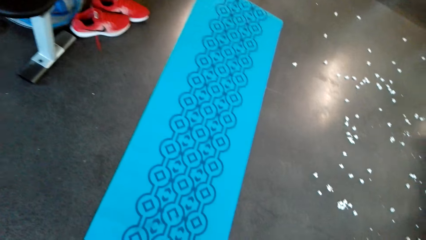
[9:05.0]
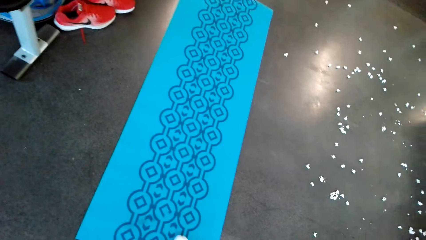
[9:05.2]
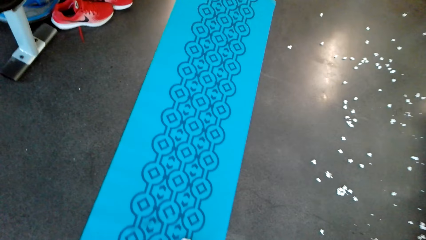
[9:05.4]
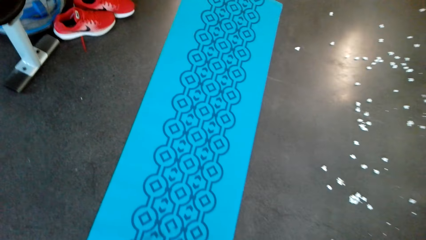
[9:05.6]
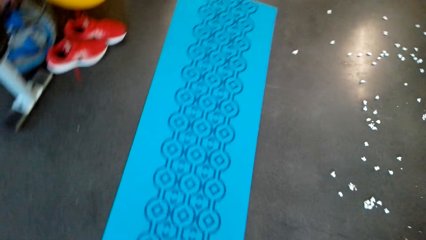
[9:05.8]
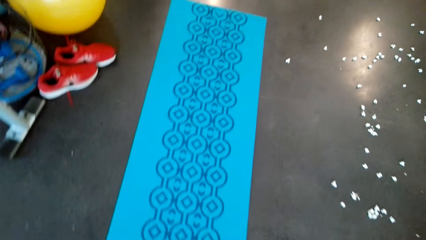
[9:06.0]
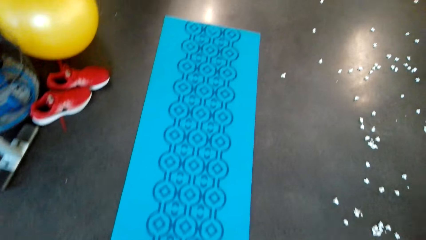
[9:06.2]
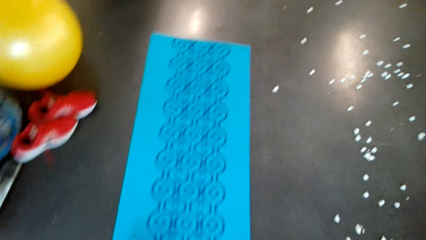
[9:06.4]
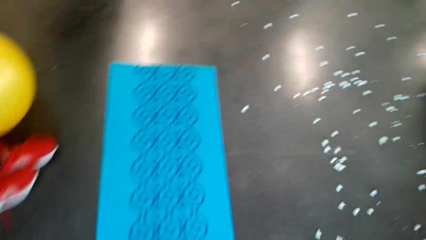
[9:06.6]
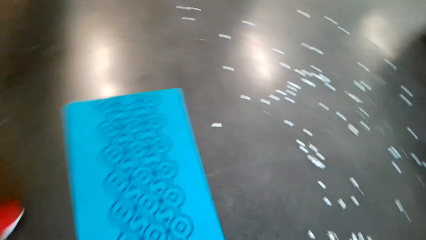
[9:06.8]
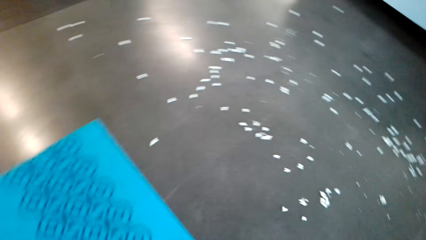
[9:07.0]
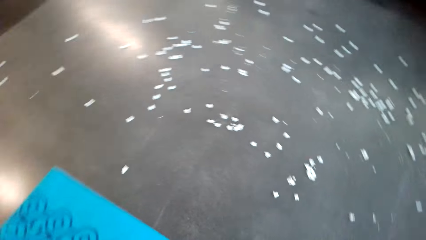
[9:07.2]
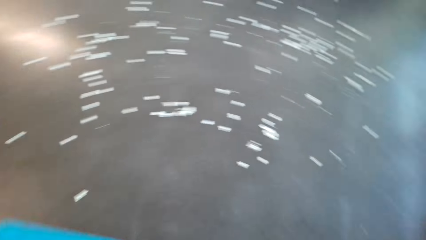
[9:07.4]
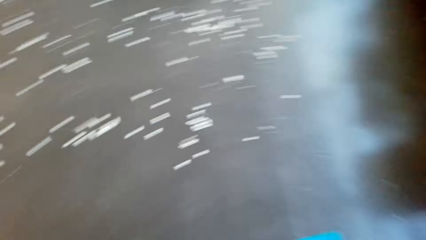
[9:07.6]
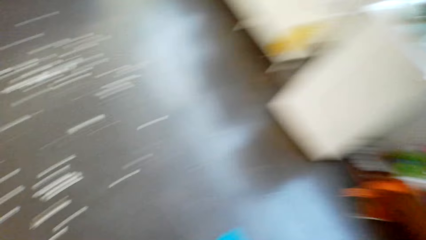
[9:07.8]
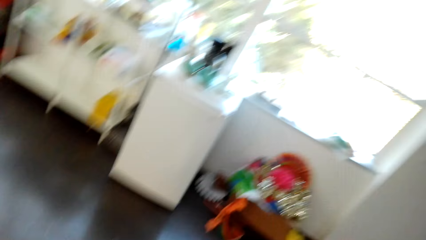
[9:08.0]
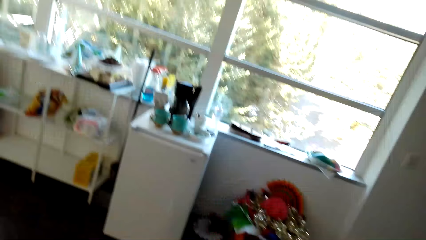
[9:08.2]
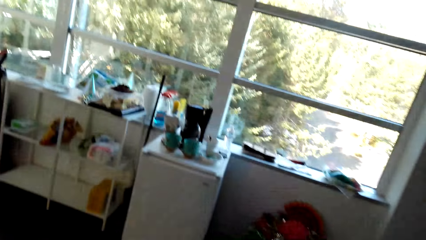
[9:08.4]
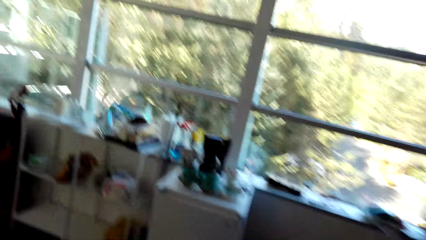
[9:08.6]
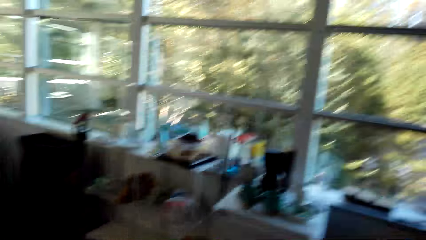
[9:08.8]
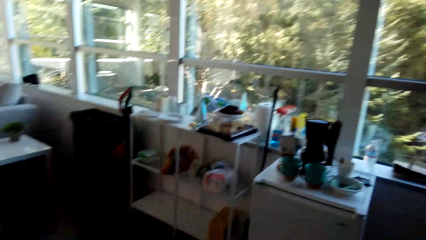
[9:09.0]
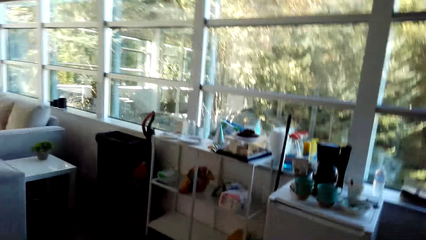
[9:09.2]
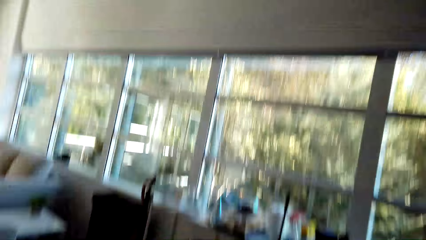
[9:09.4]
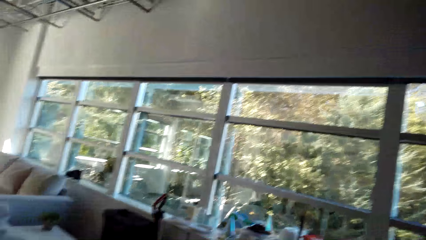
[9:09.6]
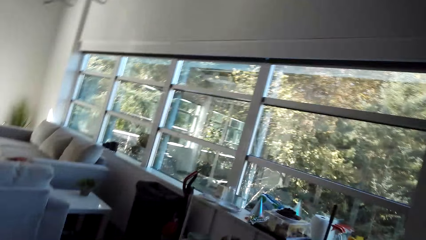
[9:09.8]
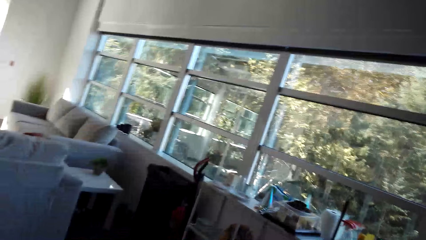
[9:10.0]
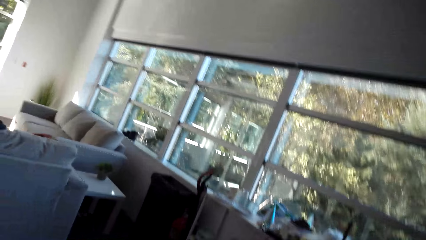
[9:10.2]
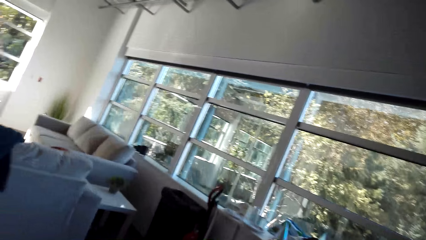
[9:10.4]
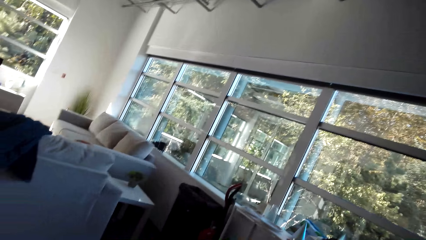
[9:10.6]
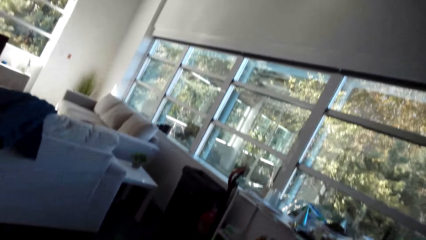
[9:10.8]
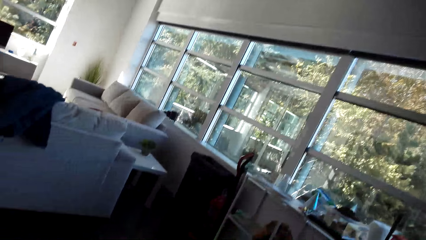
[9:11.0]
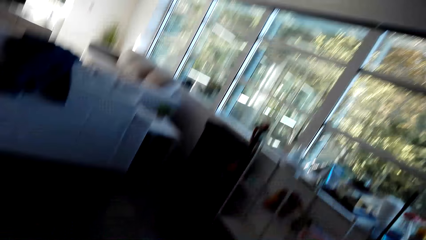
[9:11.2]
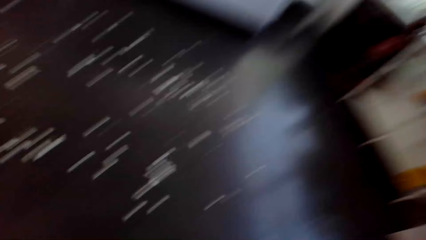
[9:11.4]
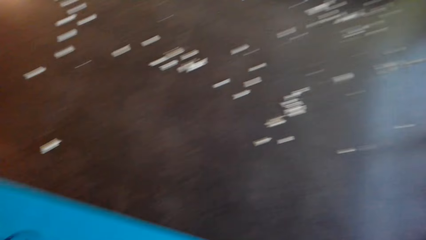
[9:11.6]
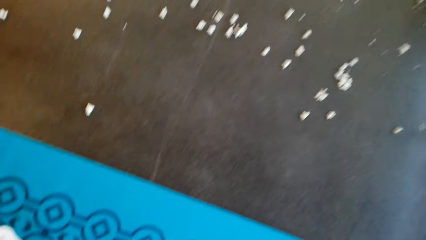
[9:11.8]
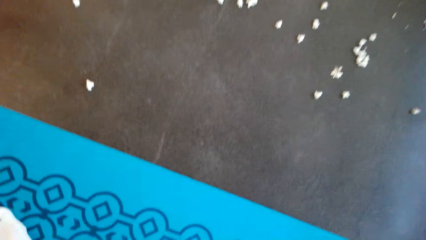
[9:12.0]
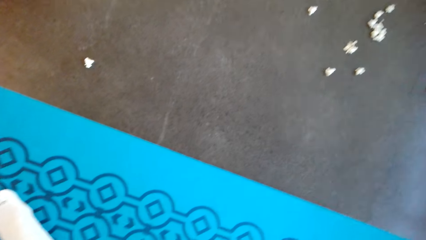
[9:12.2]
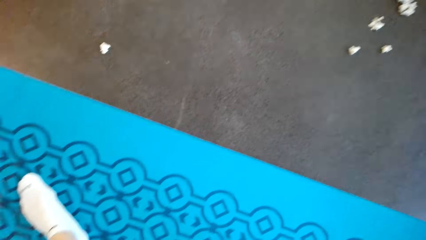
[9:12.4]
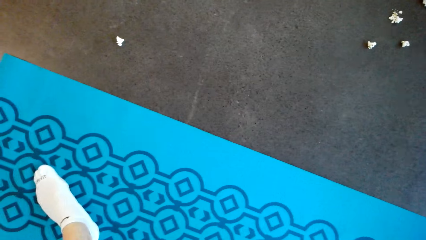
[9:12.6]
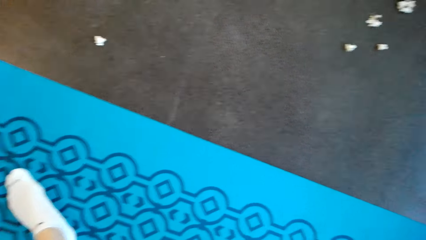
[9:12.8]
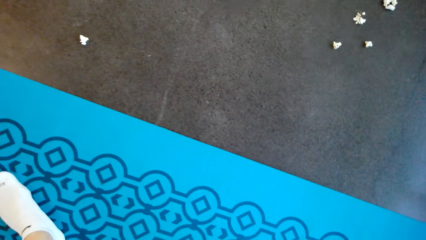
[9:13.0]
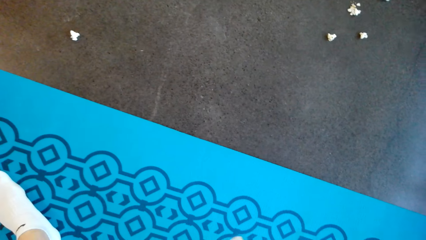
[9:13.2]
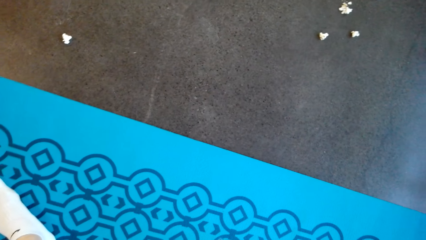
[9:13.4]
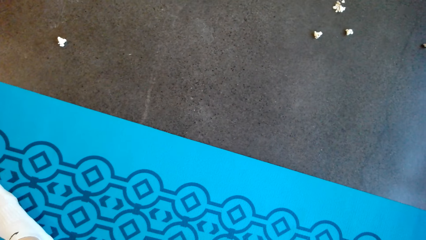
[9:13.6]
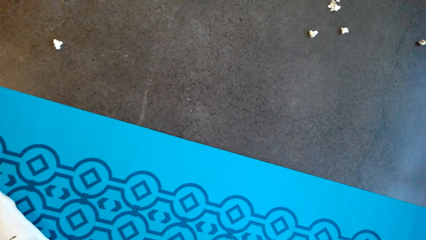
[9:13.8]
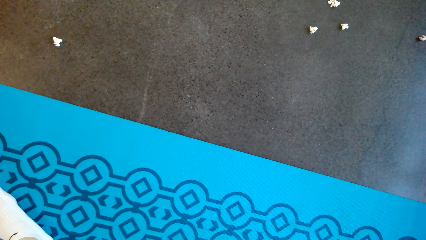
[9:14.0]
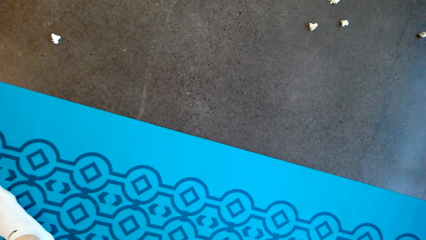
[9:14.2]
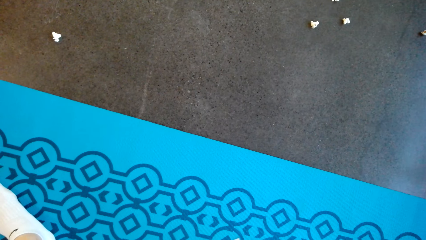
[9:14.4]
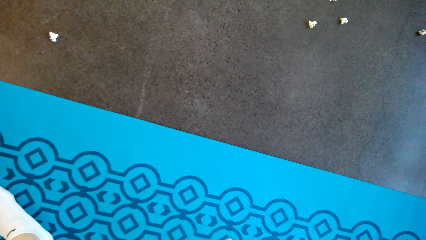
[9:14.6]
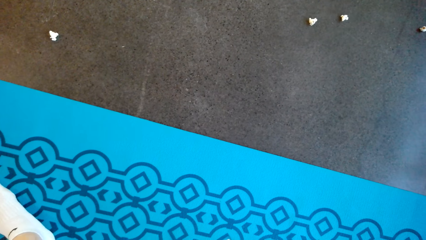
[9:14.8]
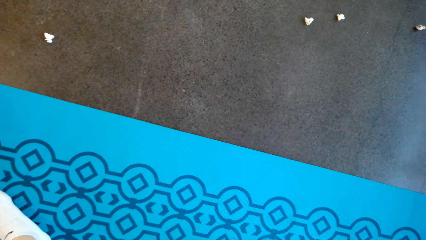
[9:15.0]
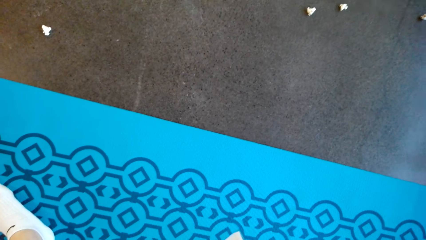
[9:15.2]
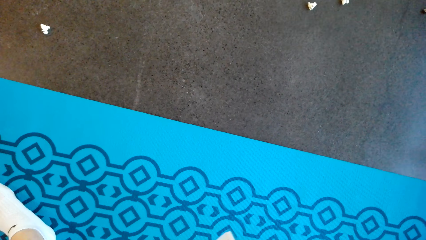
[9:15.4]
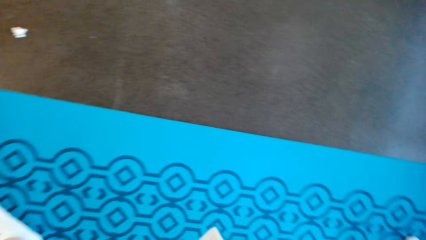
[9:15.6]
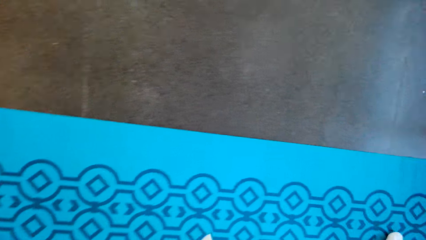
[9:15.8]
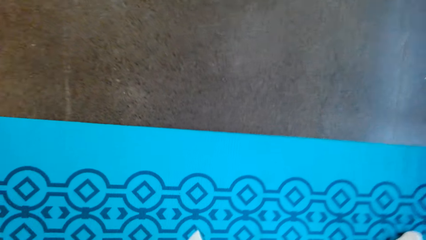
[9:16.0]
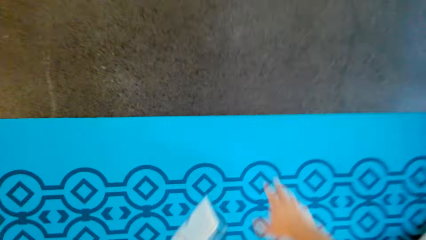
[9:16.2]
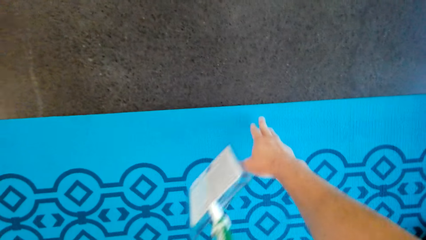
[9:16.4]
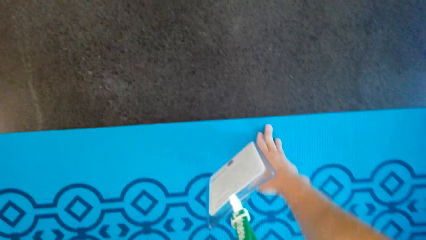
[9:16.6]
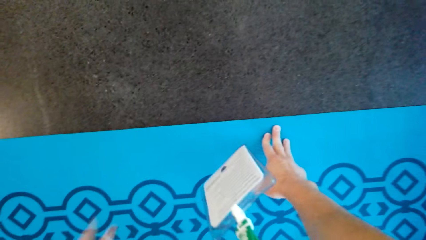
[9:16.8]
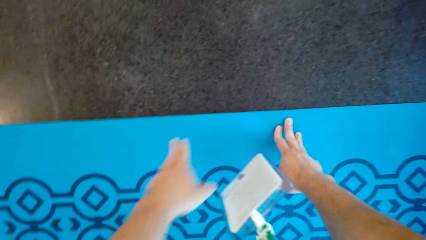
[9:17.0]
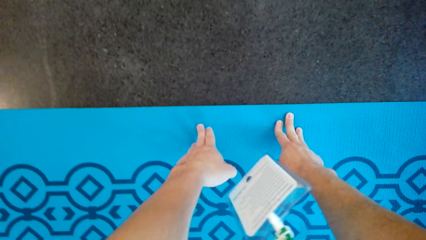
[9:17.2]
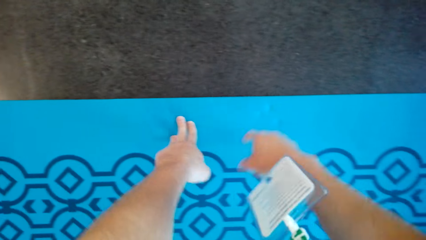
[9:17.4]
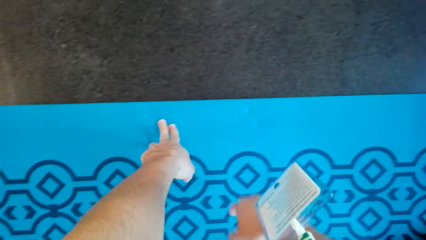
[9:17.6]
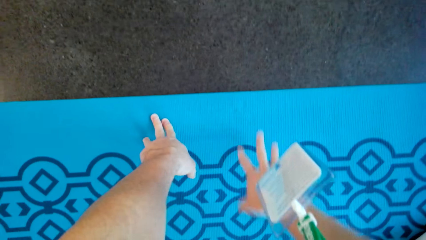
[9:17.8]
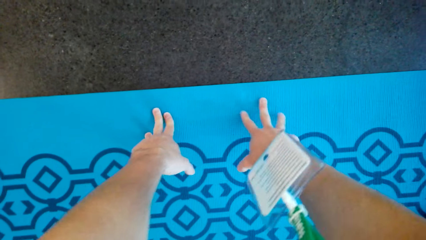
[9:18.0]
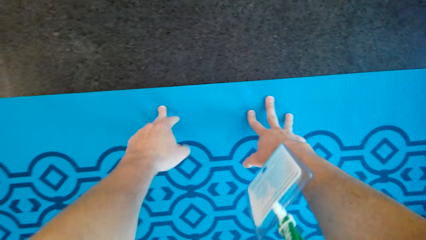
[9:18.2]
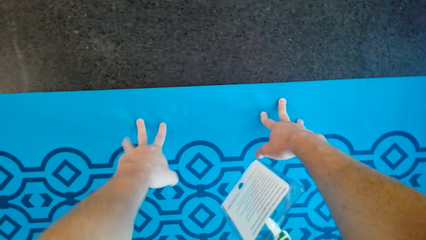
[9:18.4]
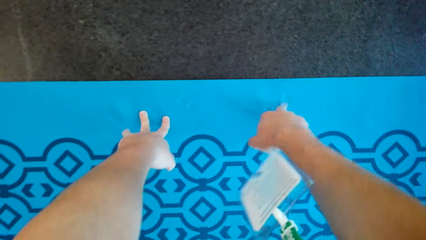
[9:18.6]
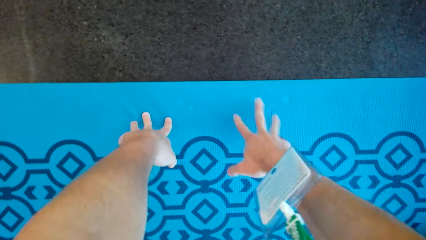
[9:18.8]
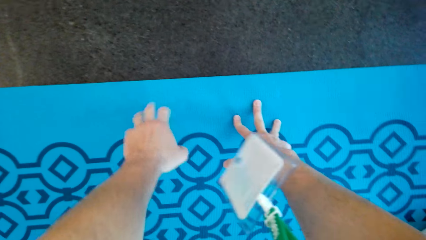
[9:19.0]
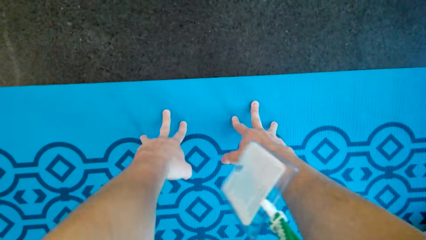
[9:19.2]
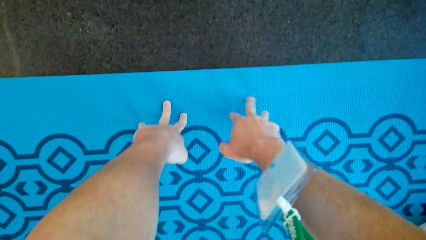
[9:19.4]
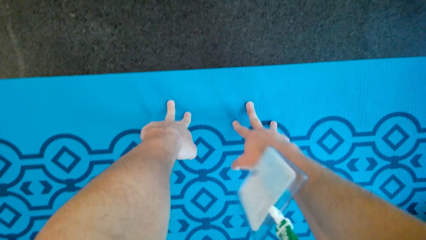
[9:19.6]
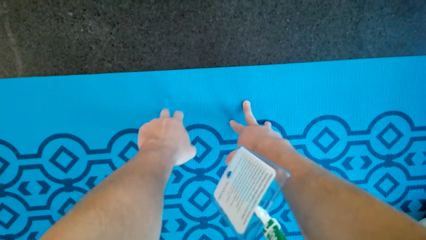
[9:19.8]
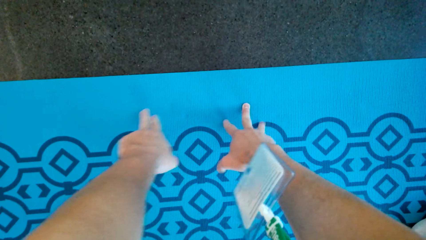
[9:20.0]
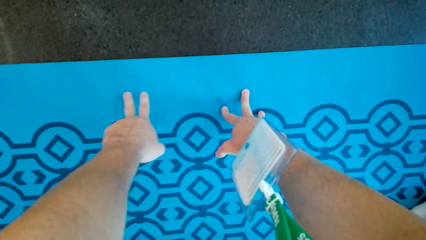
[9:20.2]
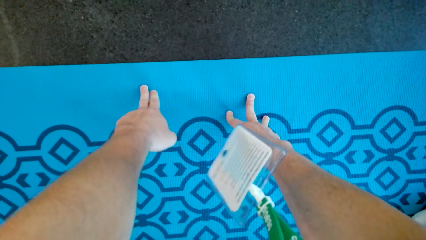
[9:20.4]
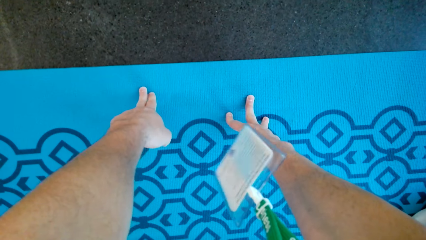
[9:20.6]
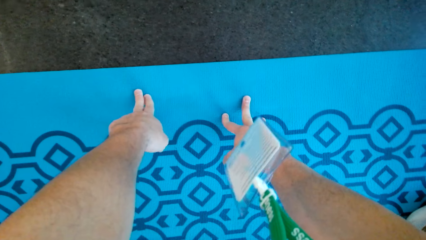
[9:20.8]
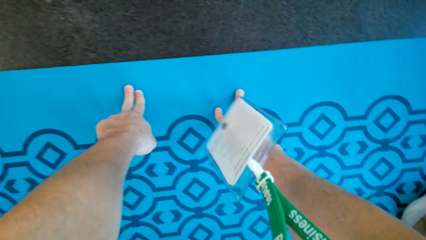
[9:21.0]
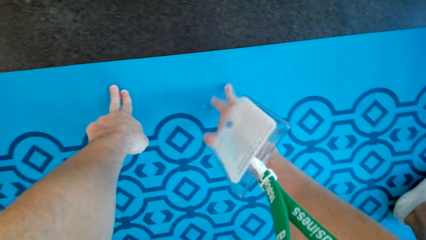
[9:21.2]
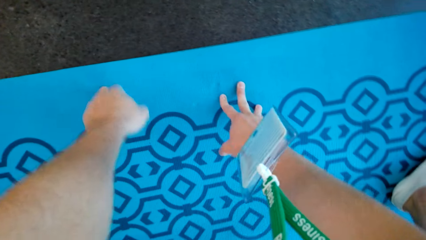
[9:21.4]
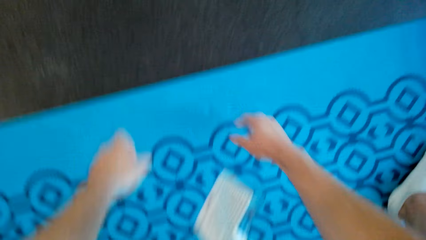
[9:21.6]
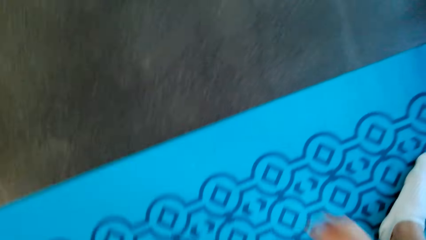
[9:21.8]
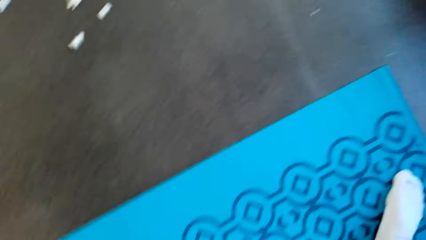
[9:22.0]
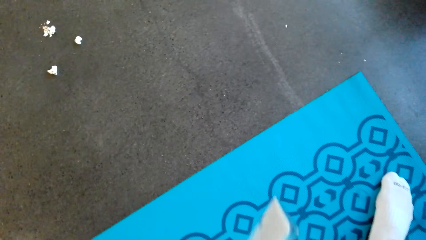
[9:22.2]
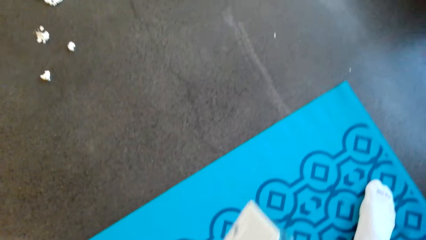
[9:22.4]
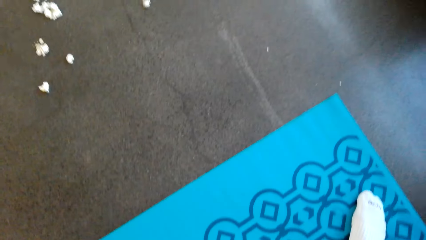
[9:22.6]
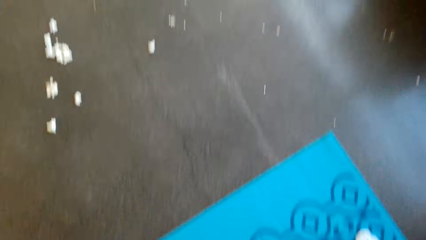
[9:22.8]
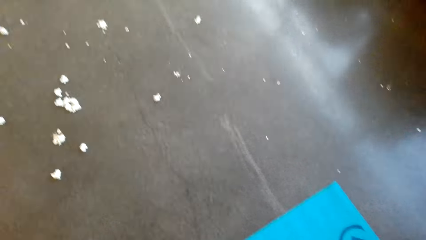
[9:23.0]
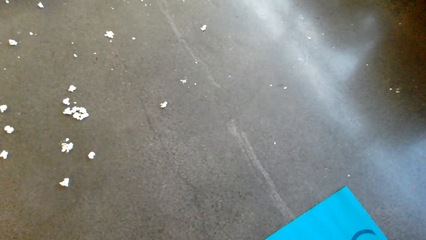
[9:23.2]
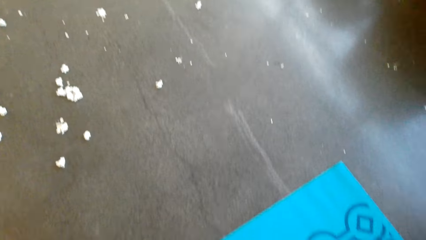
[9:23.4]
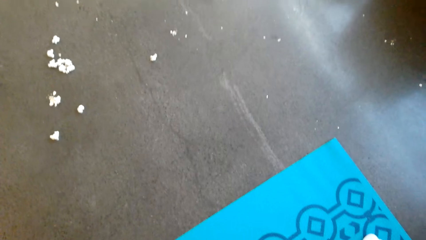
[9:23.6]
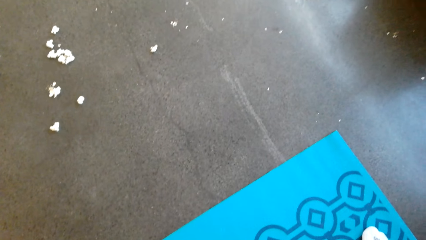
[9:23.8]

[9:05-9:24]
The camera wearer looks around the house. They exercise on a yoga mat. They touch the mat.
